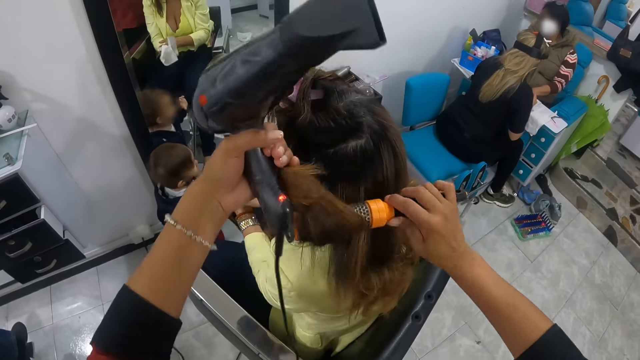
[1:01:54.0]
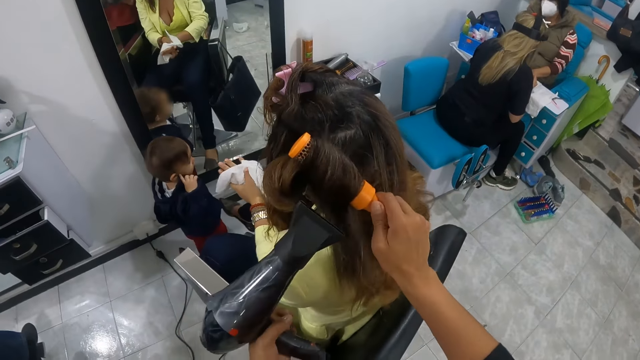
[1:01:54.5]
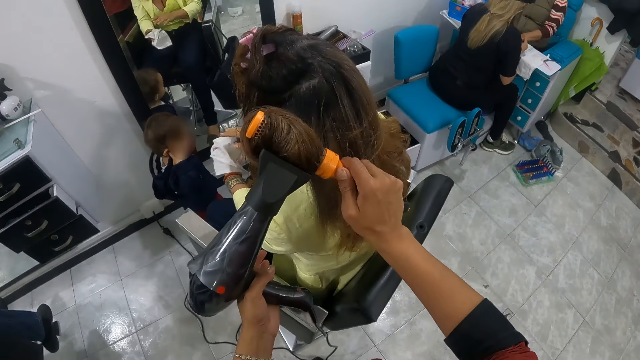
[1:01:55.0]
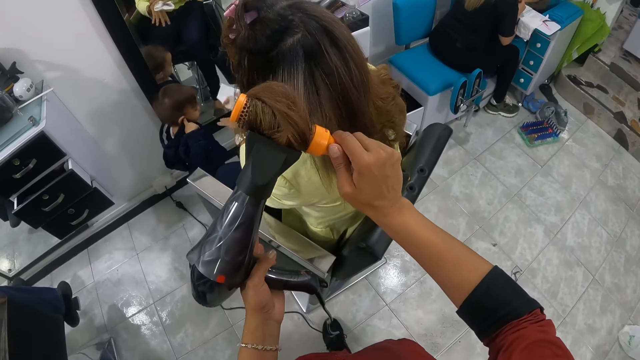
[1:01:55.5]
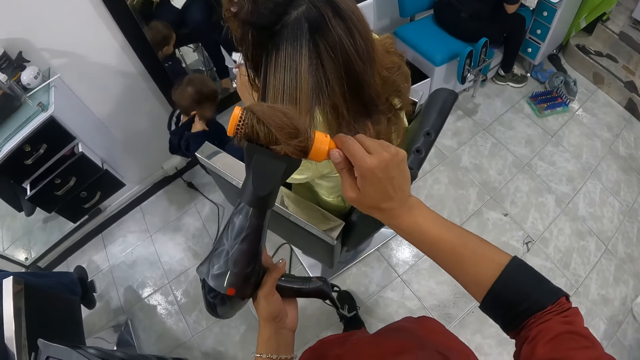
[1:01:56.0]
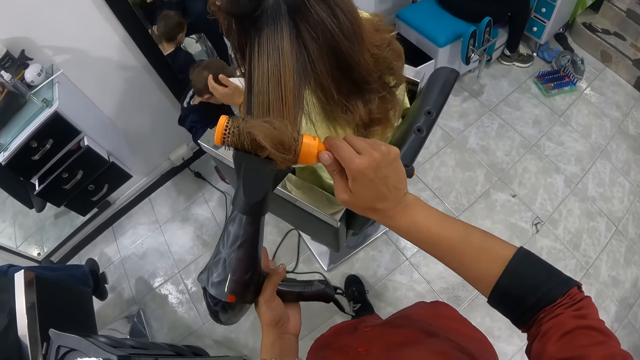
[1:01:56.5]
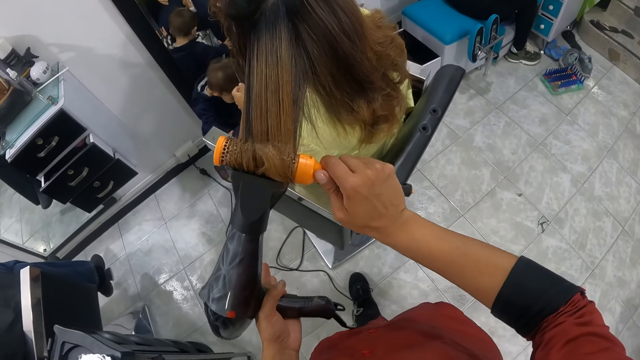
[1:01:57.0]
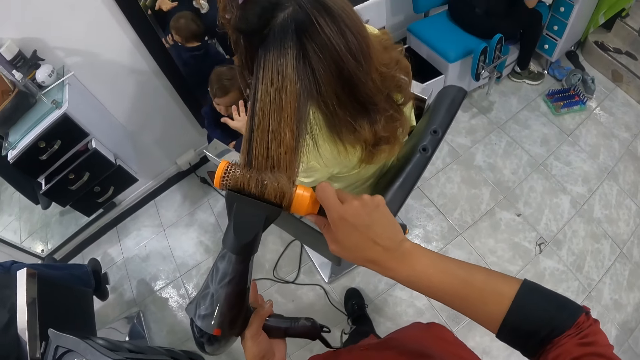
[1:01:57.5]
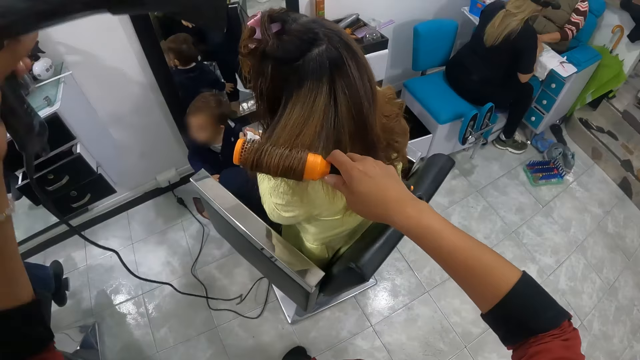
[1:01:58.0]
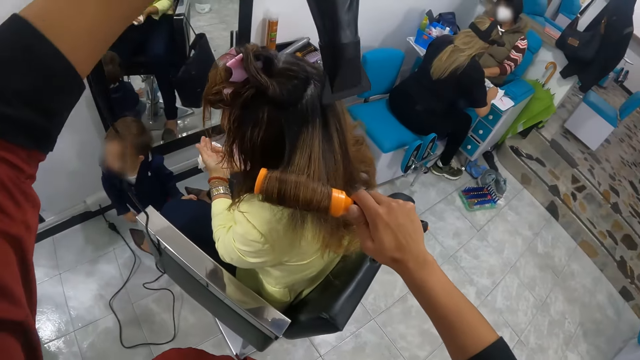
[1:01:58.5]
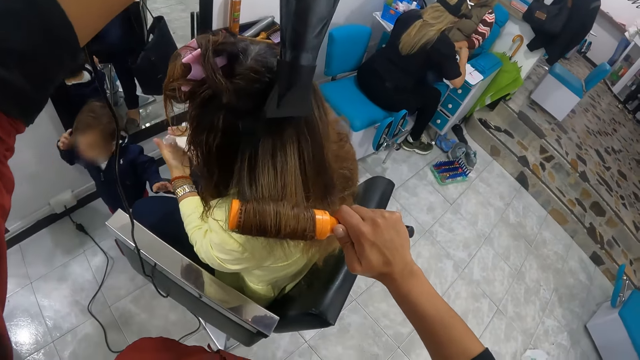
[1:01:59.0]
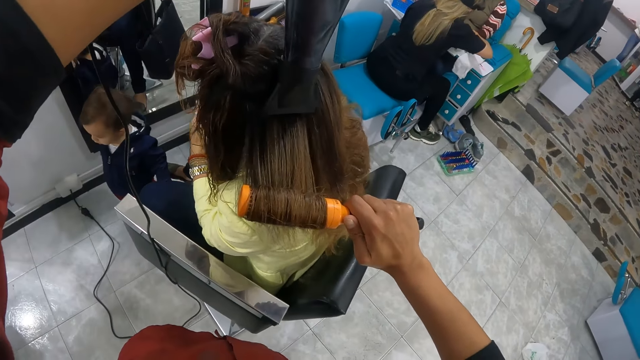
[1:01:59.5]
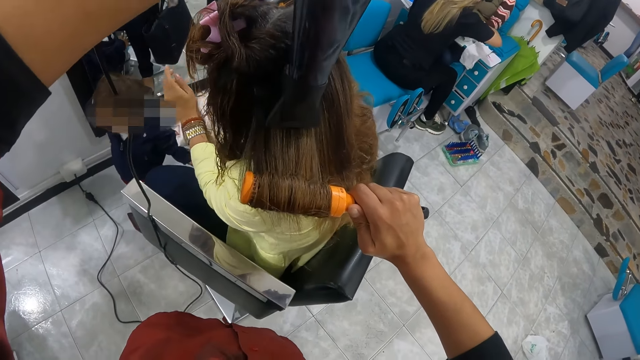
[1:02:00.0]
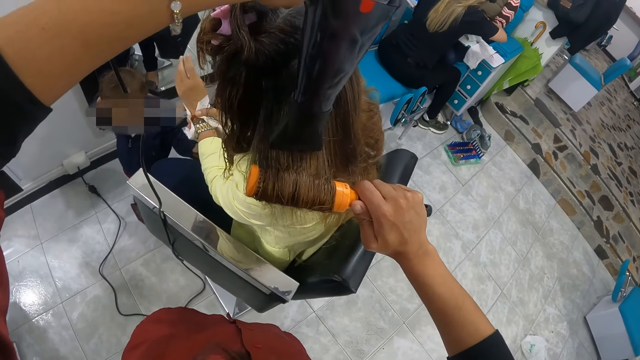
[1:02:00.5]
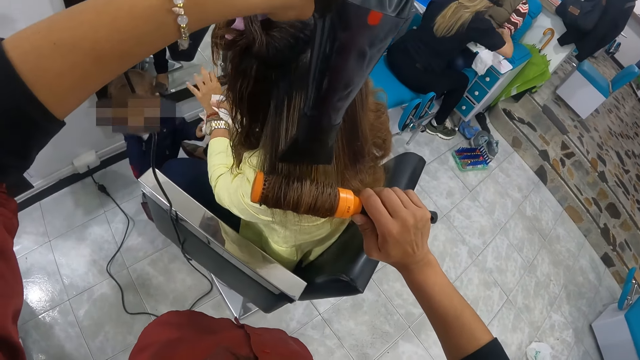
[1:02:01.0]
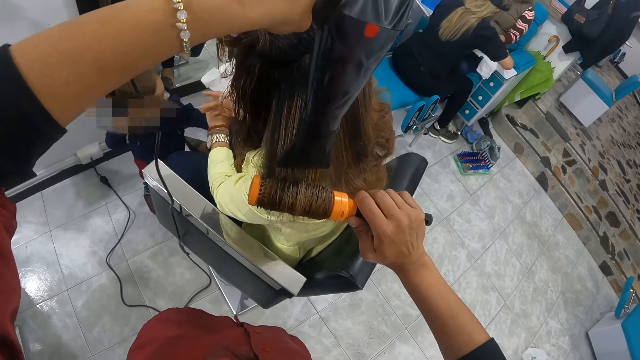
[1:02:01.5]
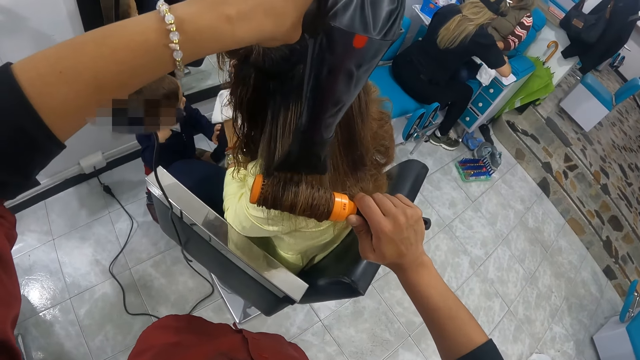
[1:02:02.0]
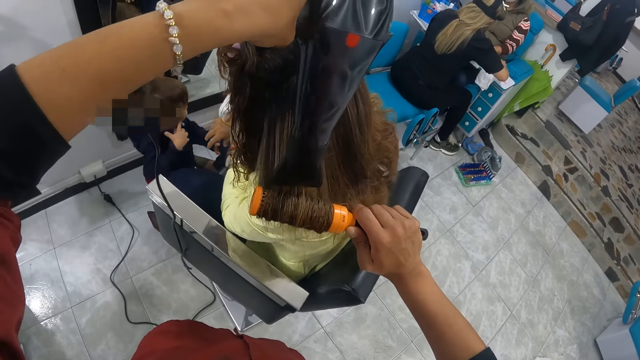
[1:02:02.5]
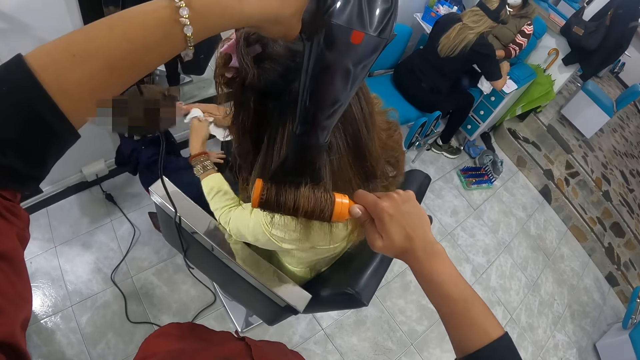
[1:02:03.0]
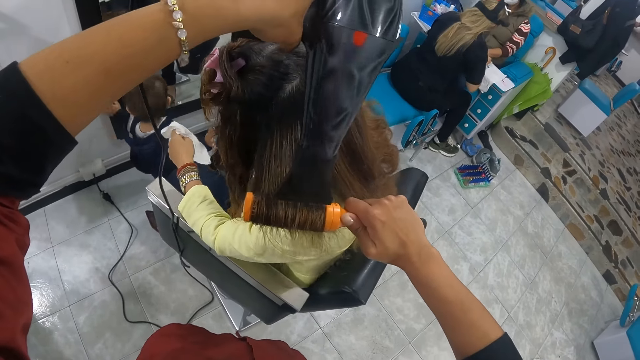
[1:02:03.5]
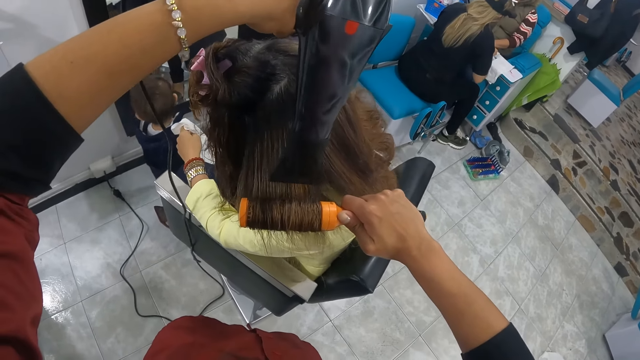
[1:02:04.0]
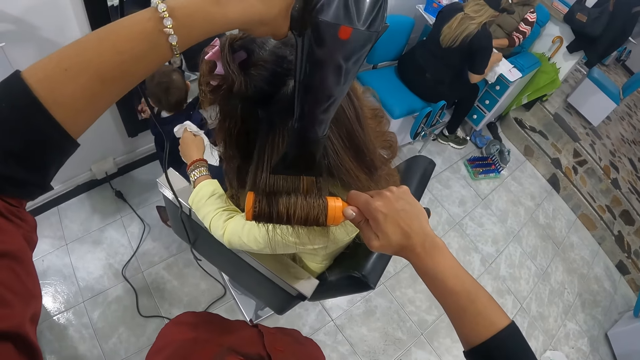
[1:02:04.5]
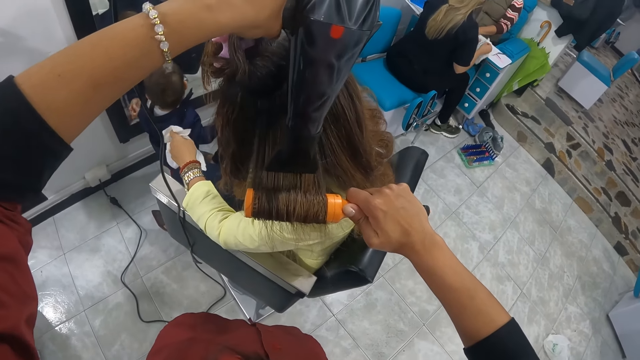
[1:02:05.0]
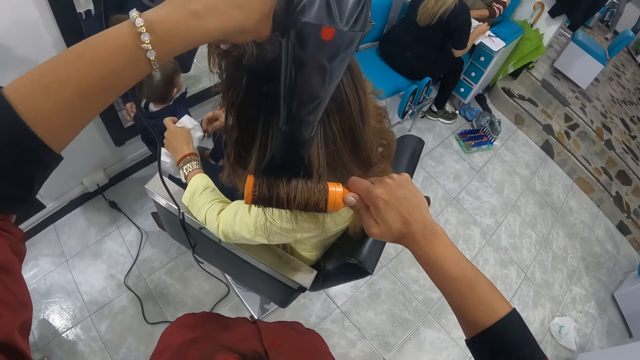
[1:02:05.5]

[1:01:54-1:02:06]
The camera wearer places the hair of the woman with her left hand on the brush in her right hand. She dries the hair of the woman with the hair dryer in her left hand. The woman holds the napkin with her left hand.

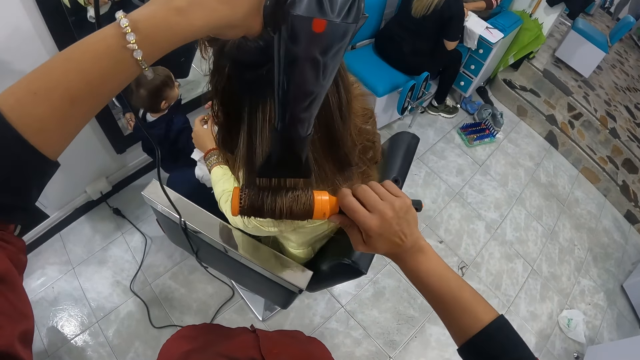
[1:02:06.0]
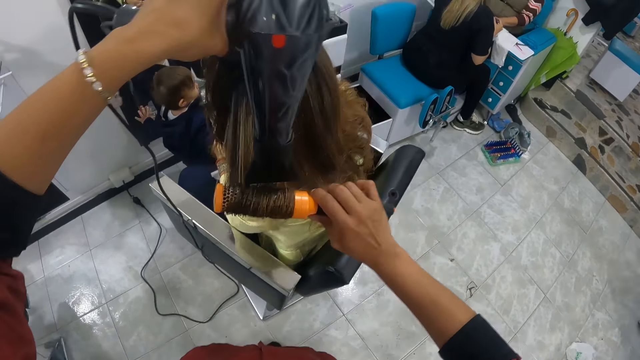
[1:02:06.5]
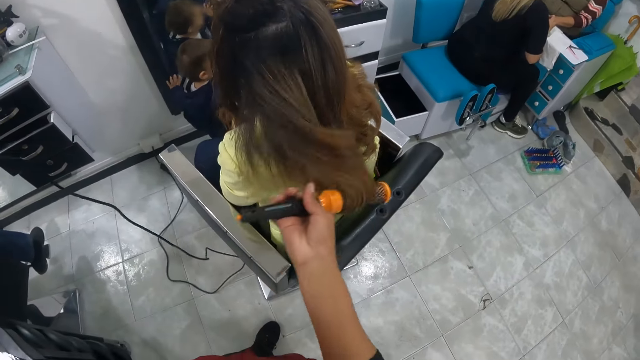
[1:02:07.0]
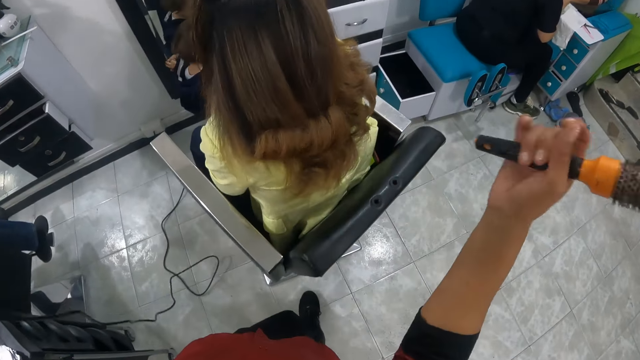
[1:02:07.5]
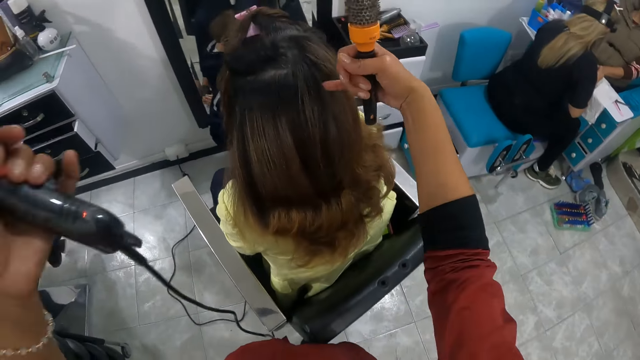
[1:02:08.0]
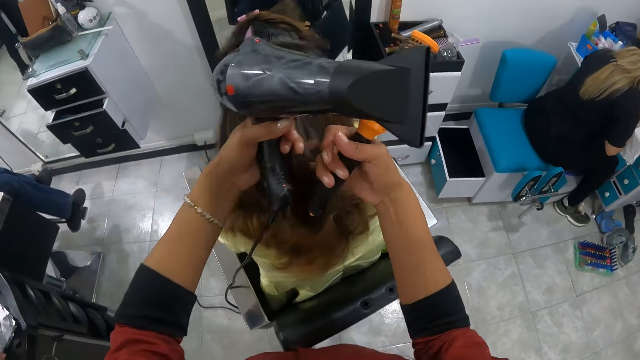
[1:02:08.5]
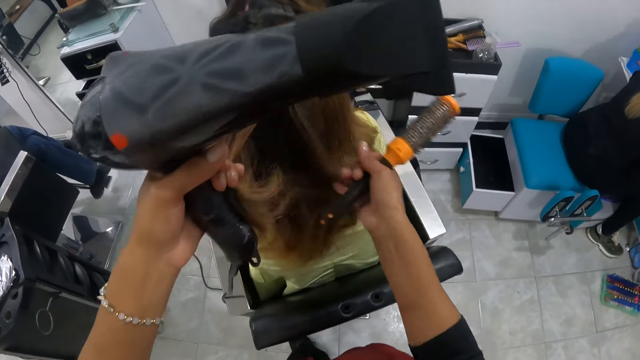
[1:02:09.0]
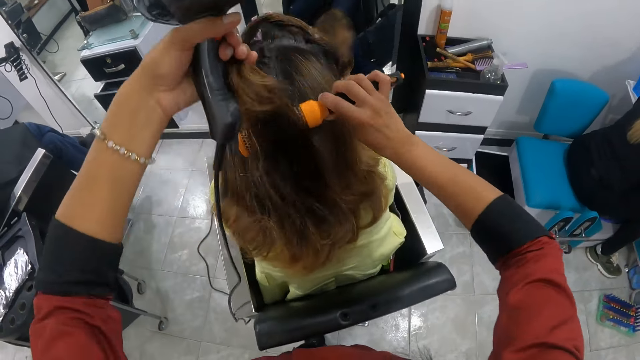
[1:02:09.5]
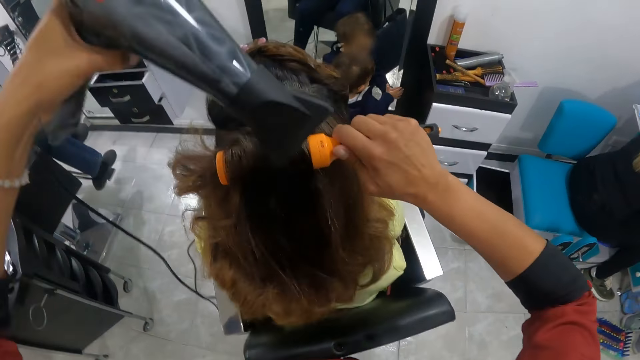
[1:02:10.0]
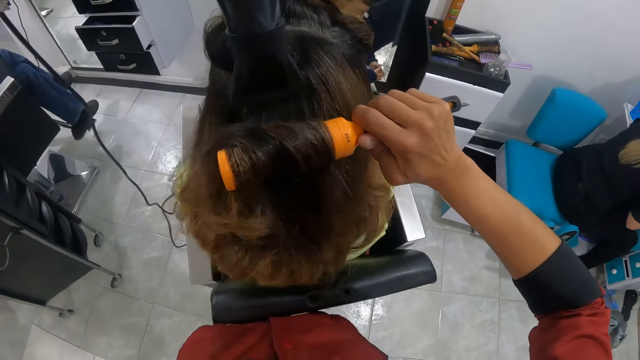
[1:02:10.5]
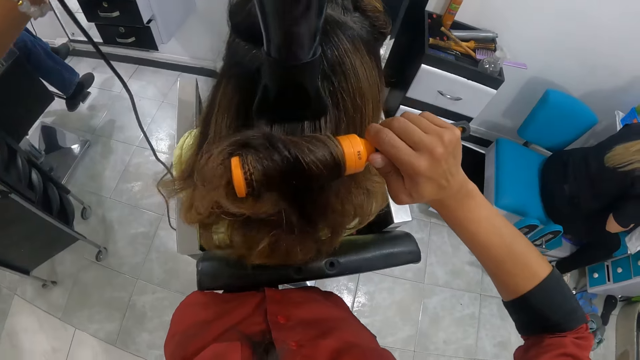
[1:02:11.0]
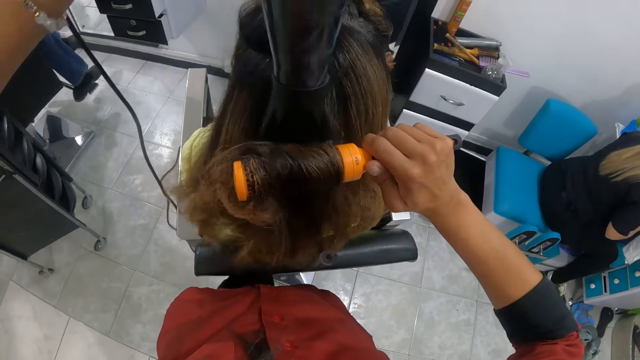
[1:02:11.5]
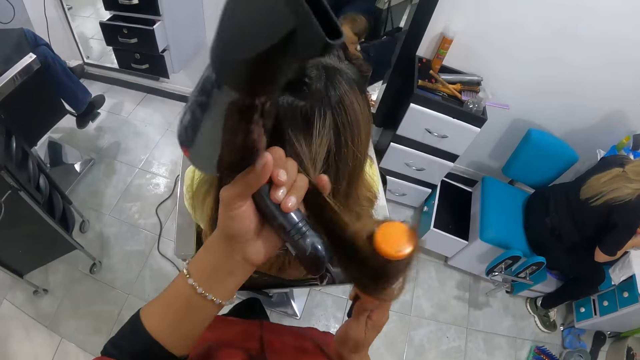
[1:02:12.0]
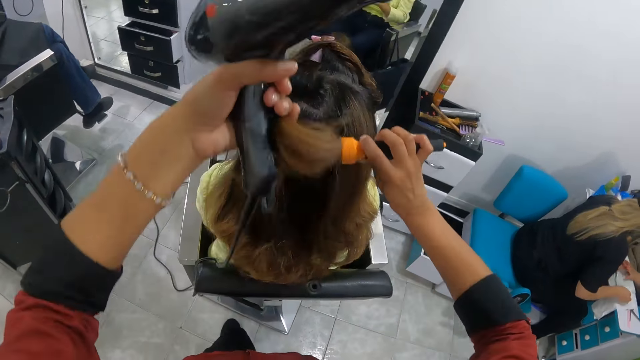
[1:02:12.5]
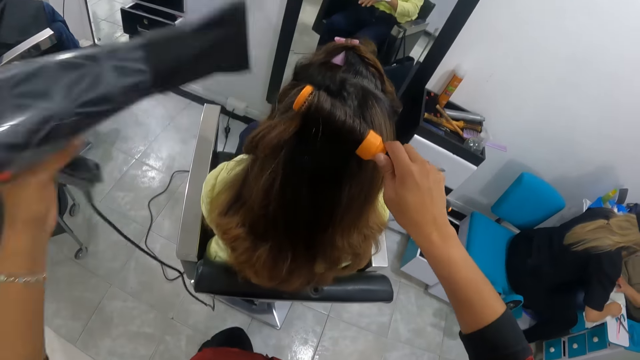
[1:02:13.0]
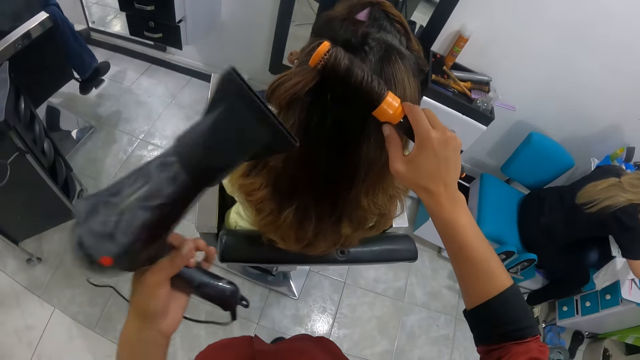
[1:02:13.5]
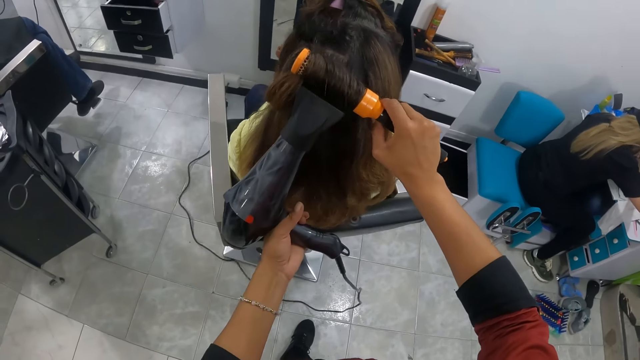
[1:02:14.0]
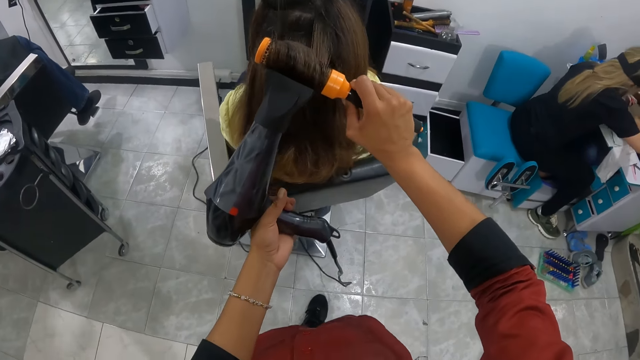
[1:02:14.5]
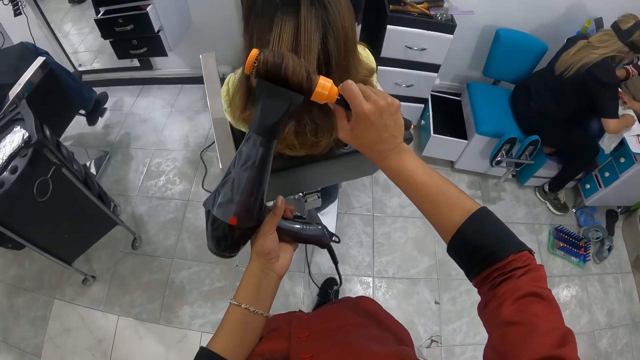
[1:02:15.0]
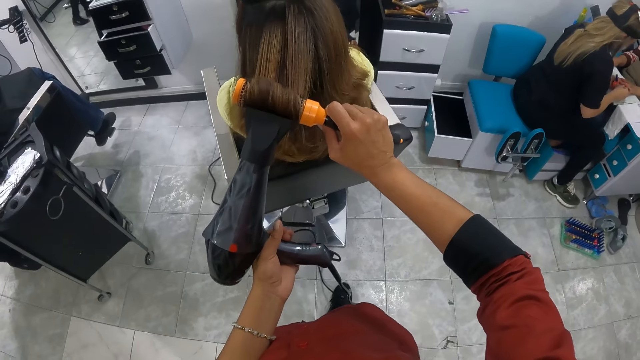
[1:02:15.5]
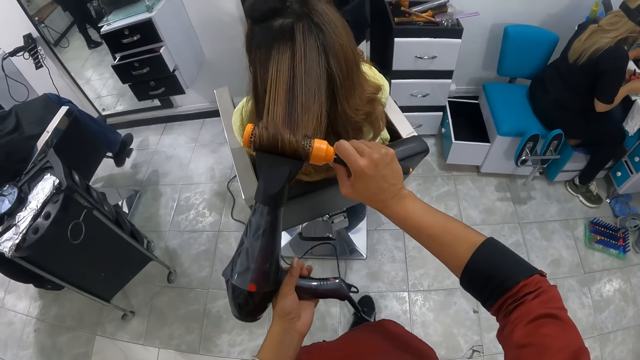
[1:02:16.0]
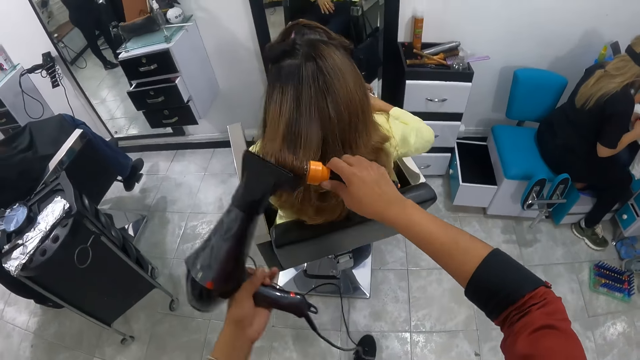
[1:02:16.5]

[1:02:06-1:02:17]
The camera wearer releases both the machine and the comb from the hair. She holds the hair of the woman with her right hand. She holds the hair of the woman with her left hand. She places the hair of the woman with her left hand on the brush in her right hand. She dries the hair of the woman with the hair dryer in her left hand. She places the hair of the woman with her left hand on the brush in her right hand. She holds the hair. She dries the hair of the woman with the hair dryer in her left hand.
